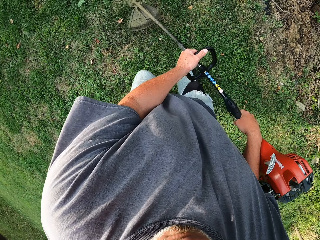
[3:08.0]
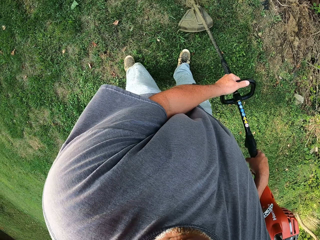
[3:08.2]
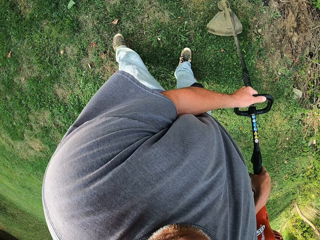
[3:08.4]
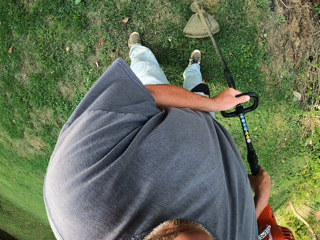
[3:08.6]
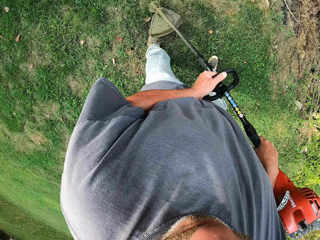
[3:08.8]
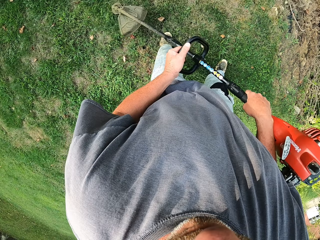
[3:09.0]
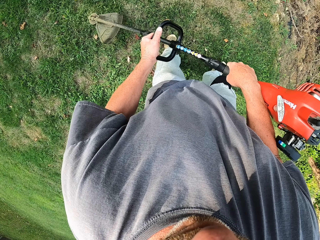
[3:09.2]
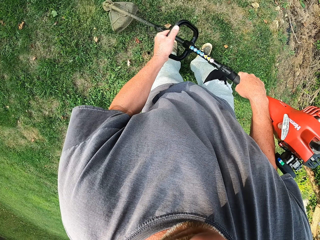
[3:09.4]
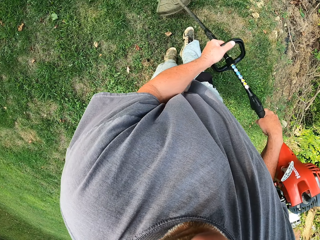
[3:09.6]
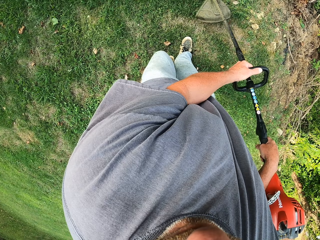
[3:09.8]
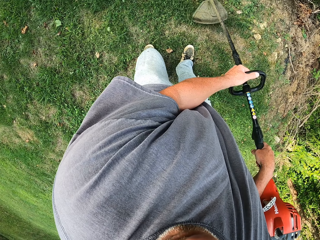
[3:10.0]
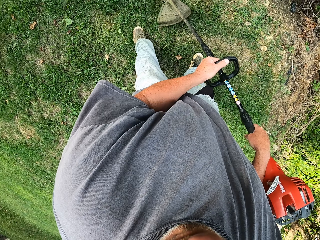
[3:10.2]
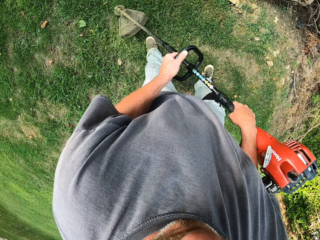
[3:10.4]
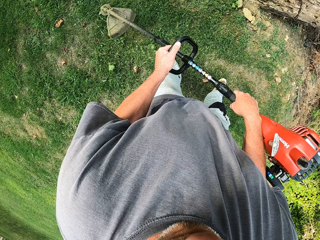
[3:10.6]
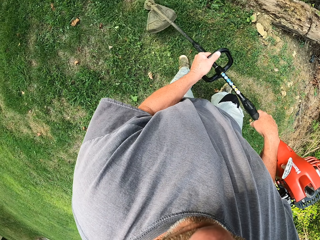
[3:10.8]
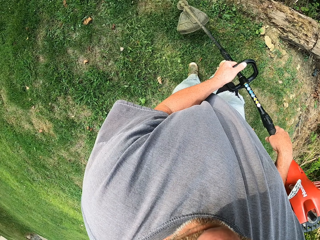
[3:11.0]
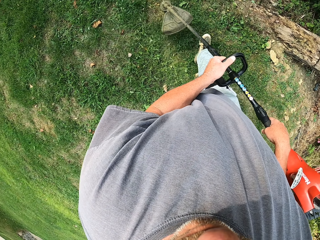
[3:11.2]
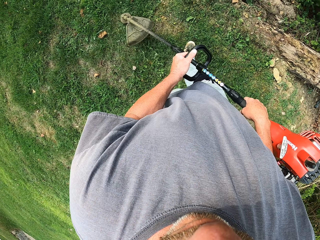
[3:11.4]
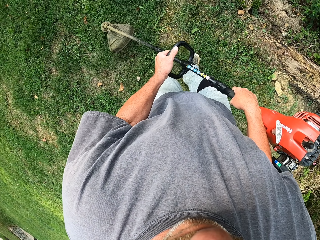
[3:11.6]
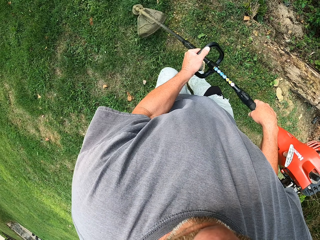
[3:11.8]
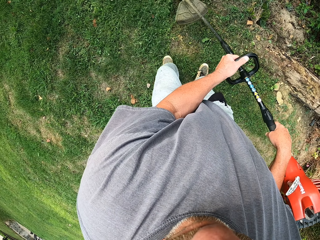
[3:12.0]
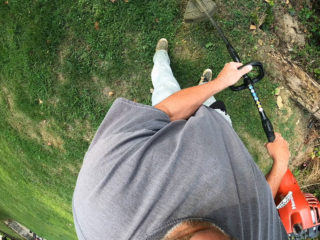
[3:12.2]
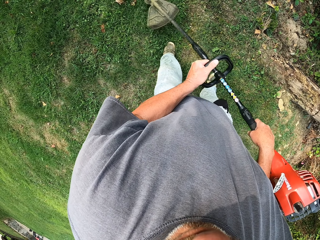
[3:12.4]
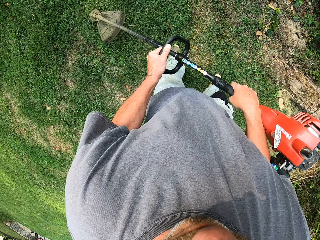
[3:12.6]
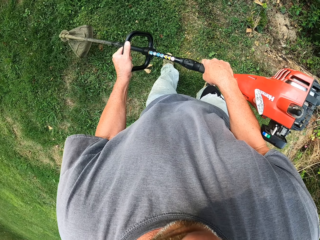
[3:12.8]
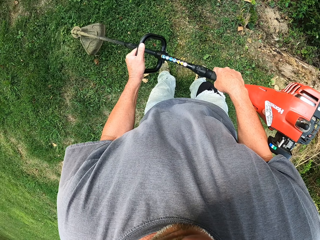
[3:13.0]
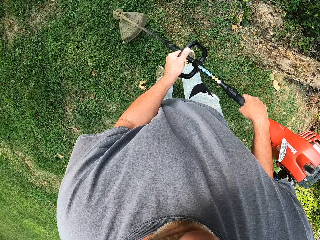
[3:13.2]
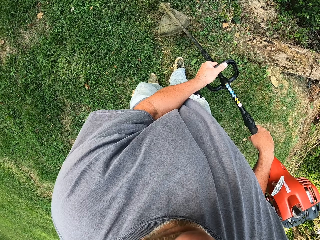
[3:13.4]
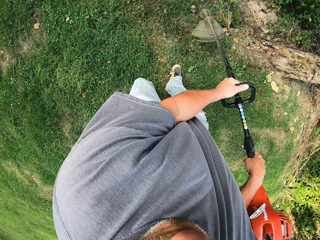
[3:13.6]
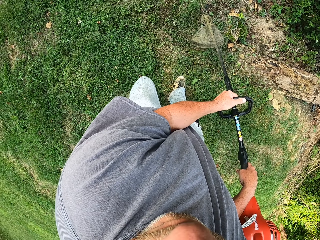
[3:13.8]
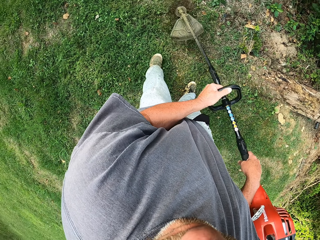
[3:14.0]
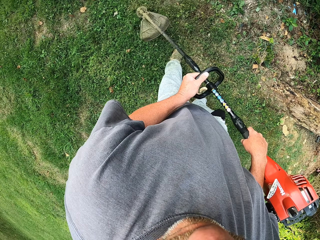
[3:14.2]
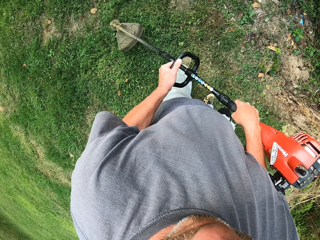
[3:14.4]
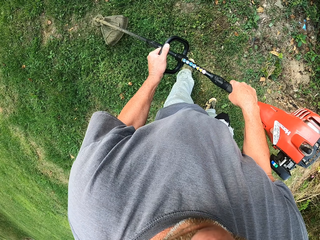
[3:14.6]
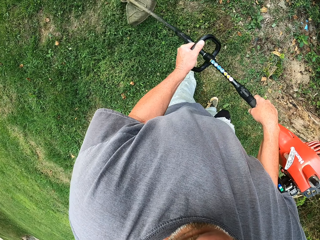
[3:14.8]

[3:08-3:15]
The camera wearer holds the brush cutter.

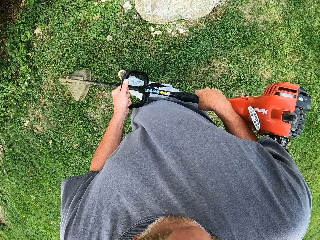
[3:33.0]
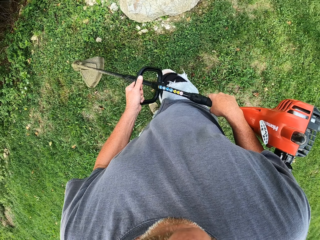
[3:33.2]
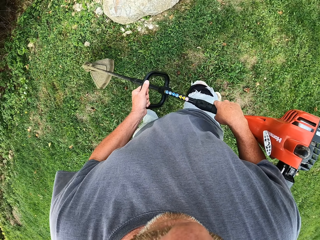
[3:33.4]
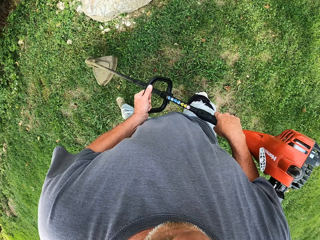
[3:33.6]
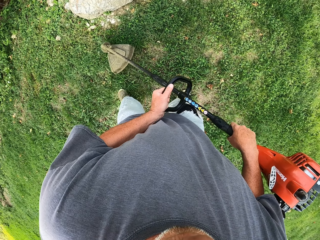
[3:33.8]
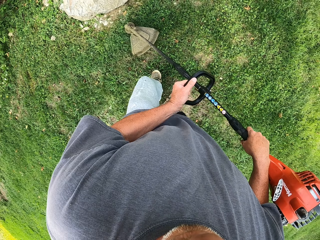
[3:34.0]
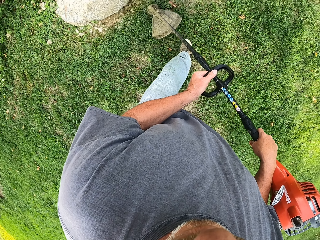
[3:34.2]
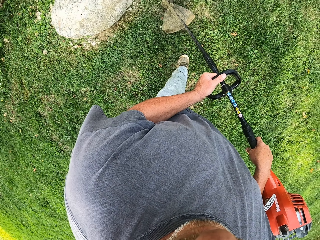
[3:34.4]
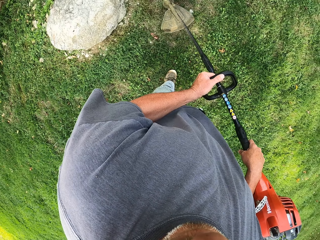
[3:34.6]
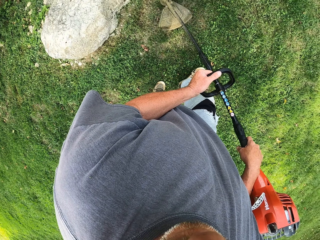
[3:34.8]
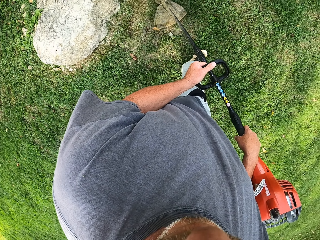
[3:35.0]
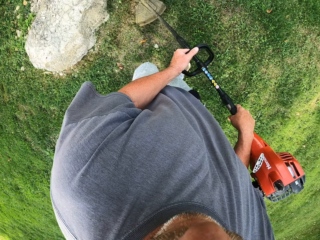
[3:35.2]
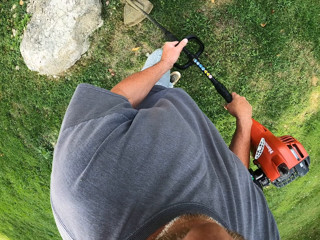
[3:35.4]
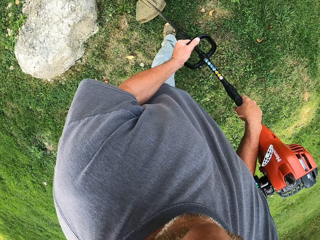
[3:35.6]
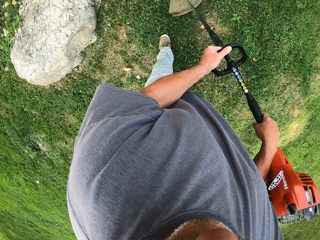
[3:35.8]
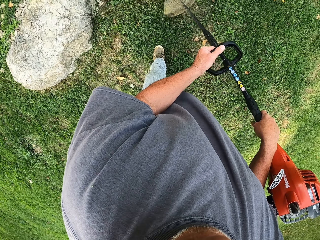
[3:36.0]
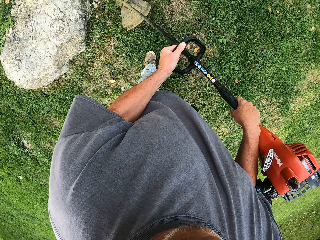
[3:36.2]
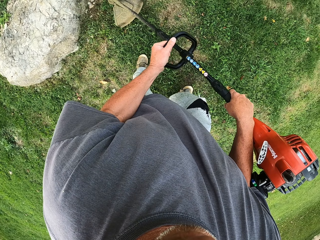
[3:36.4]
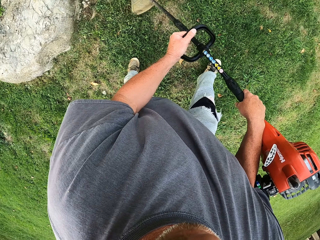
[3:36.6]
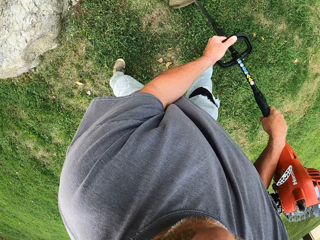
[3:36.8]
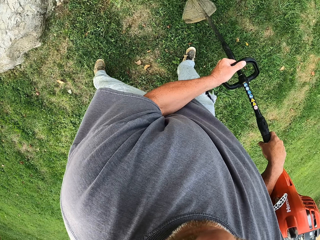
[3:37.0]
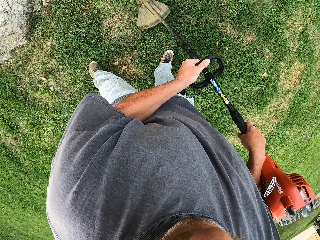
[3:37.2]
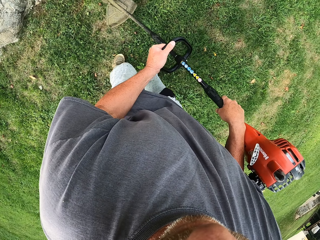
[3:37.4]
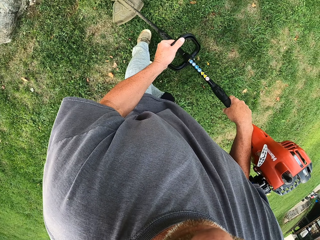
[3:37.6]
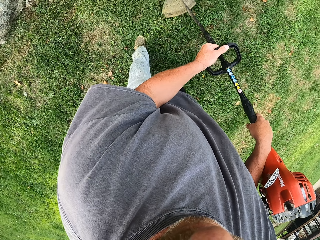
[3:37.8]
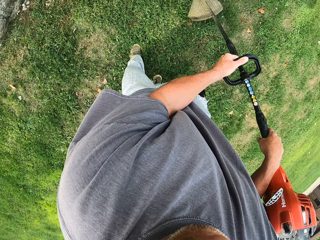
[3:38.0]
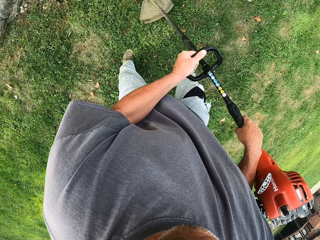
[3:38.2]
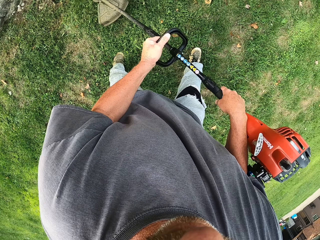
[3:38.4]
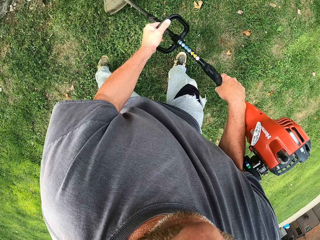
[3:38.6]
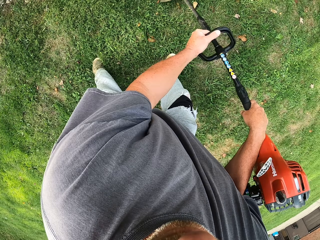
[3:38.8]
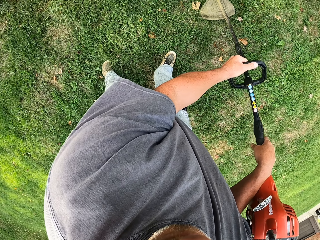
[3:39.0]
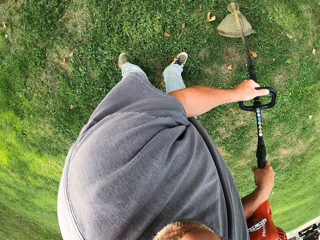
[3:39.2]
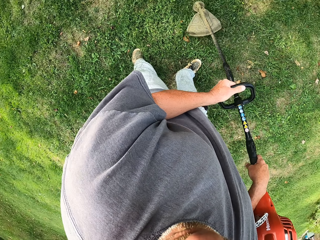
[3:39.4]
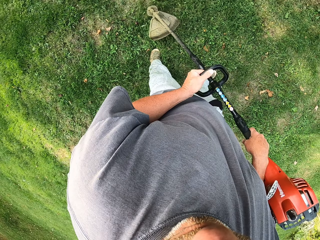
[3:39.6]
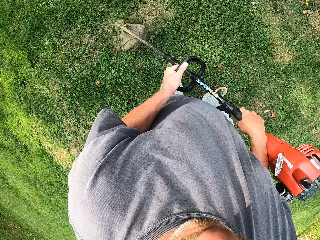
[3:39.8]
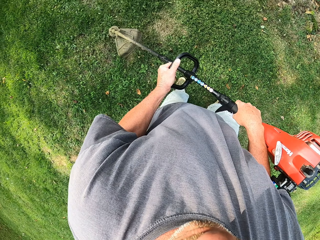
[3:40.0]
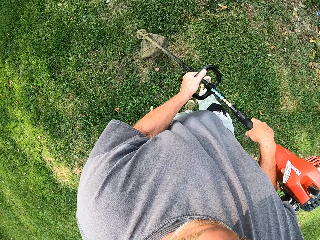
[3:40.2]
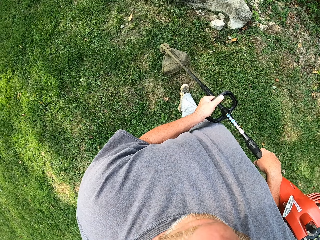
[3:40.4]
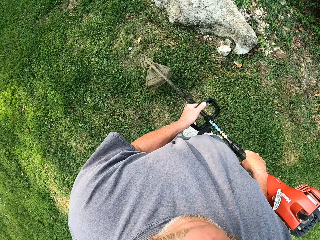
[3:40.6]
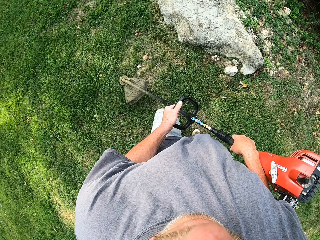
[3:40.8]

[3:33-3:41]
The camera wearer puts the brush cutter down. They cut grass with the brush cutter.

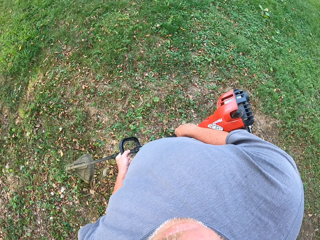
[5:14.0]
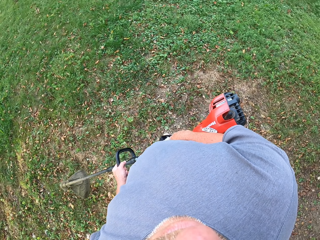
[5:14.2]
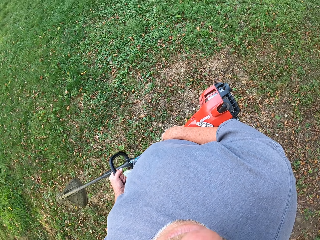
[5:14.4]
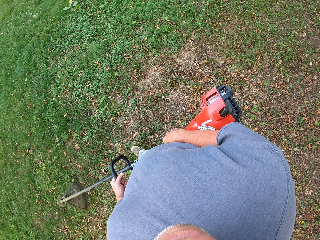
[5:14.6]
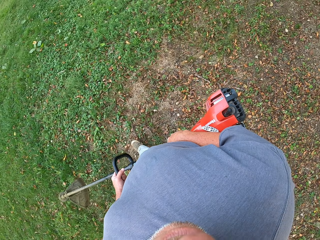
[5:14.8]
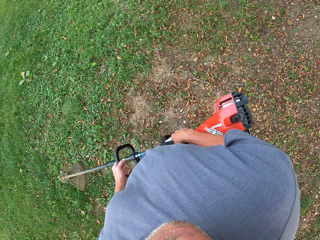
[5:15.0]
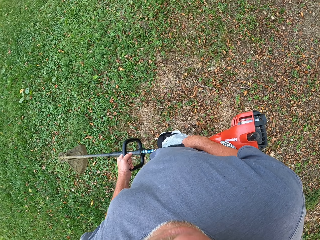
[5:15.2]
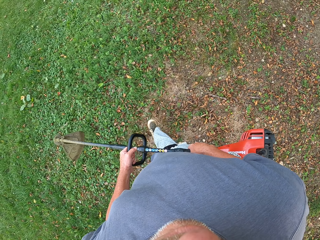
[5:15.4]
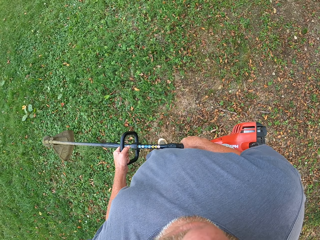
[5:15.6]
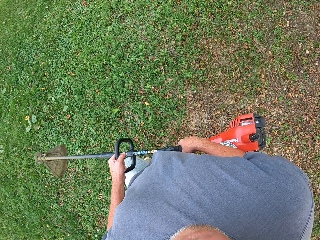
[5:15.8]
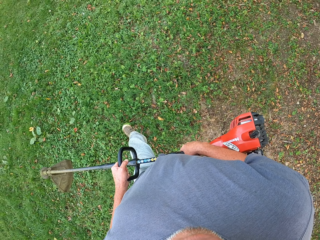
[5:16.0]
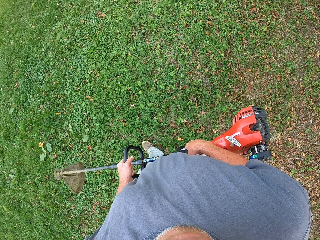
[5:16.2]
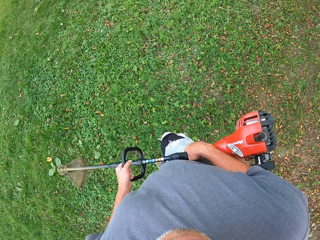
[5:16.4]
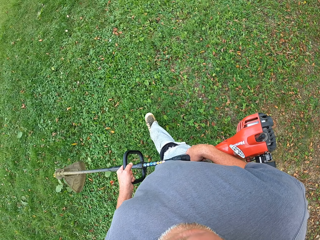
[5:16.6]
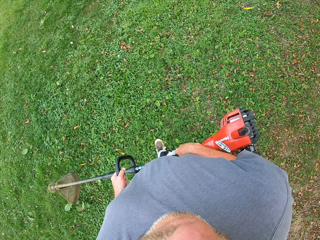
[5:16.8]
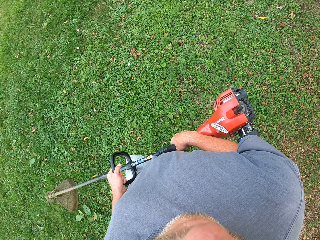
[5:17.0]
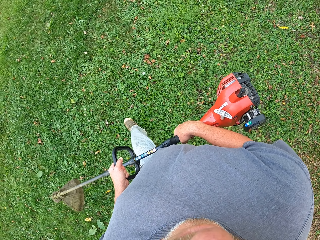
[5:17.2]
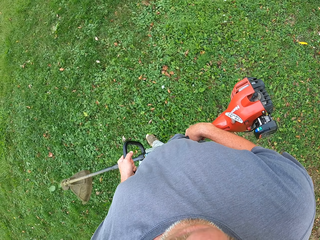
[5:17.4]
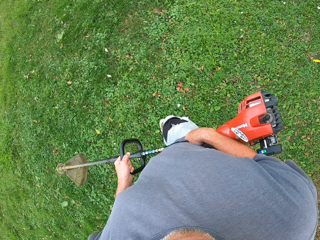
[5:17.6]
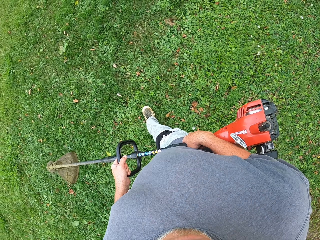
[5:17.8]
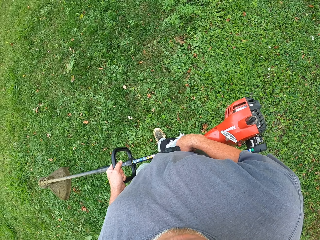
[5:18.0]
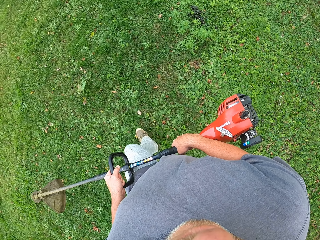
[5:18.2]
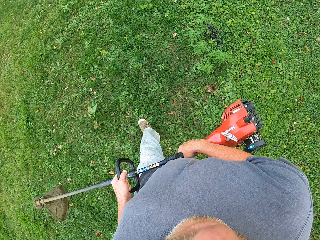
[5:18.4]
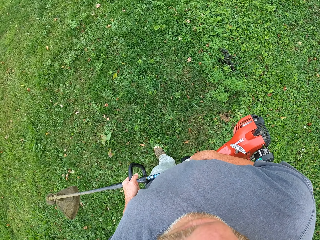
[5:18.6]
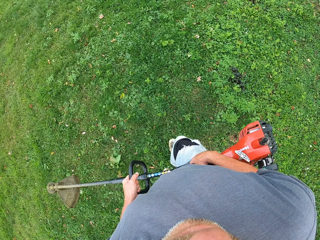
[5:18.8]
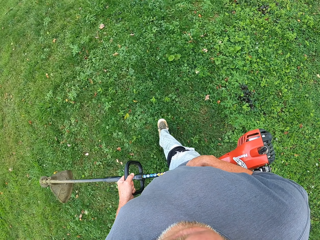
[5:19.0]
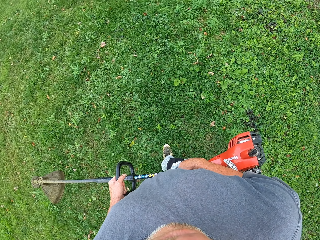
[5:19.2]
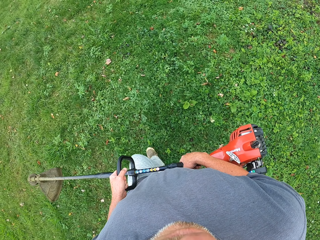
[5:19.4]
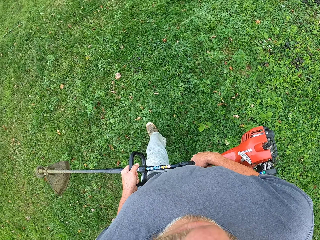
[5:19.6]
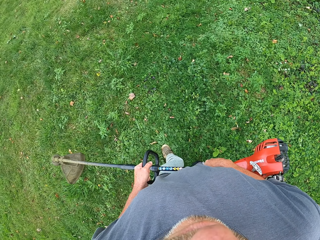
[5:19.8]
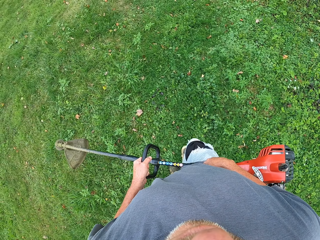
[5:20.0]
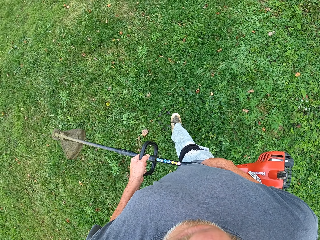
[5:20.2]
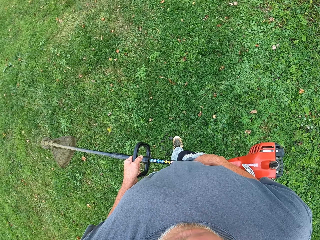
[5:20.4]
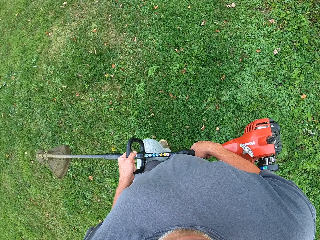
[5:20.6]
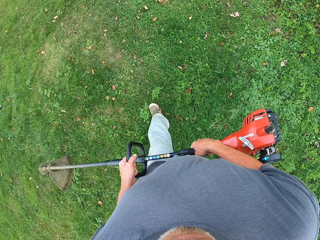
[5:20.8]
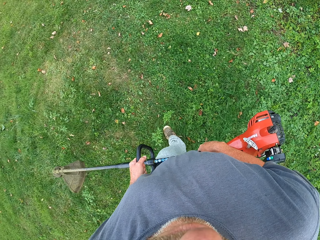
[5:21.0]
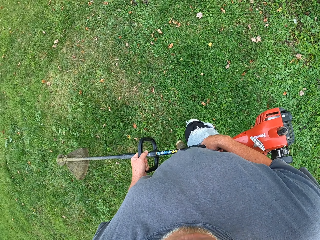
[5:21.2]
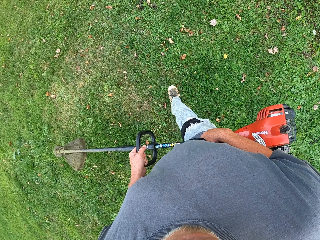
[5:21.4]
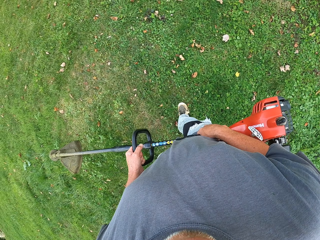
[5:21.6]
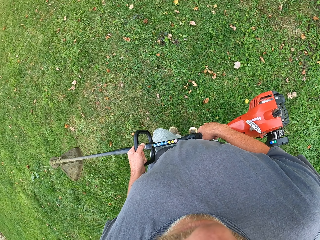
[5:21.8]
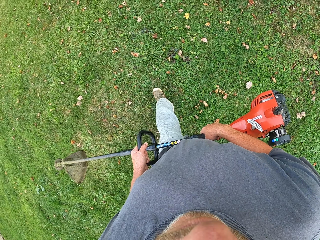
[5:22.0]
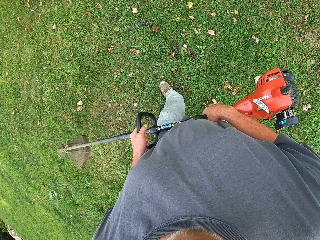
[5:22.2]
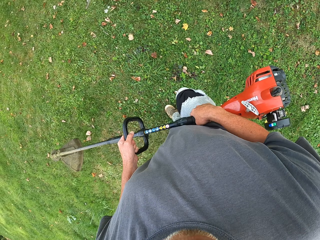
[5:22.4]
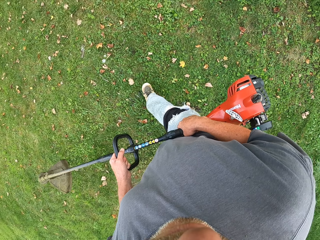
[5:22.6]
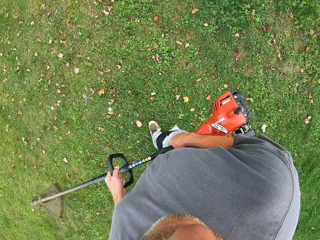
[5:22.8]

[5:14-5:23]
The camera wearer walks around the field and lifts the brush cutter.
